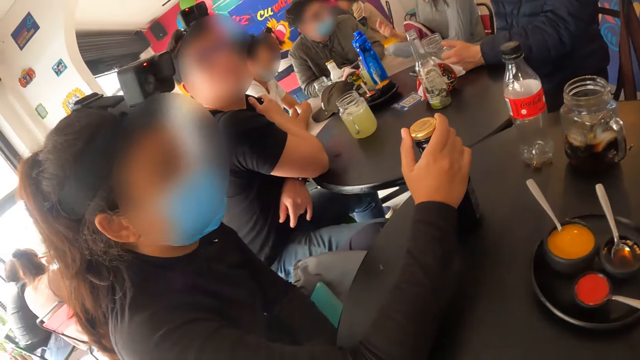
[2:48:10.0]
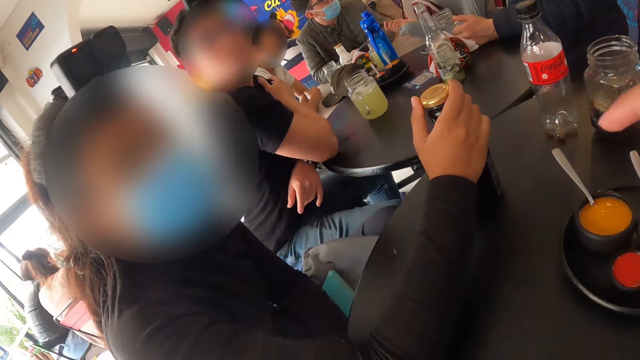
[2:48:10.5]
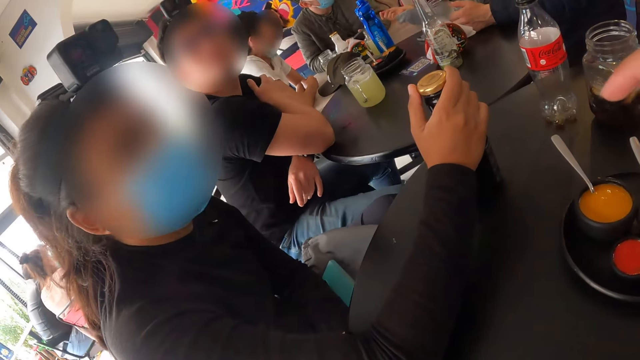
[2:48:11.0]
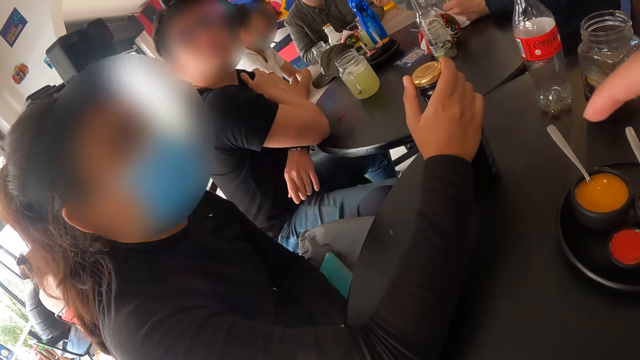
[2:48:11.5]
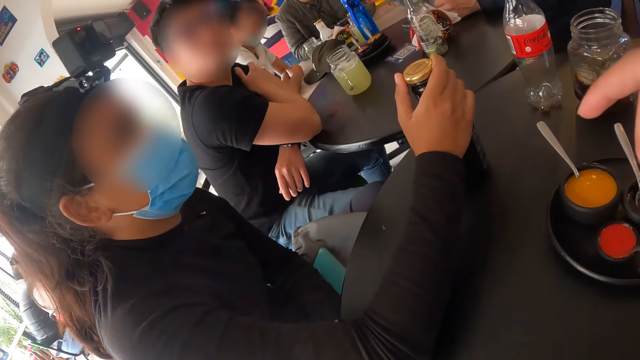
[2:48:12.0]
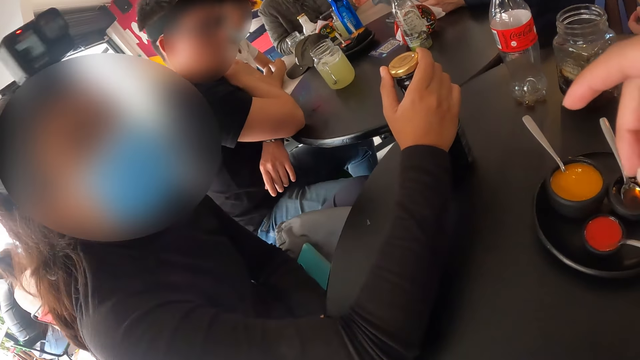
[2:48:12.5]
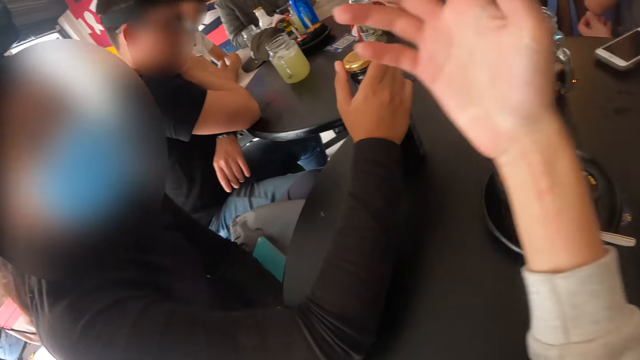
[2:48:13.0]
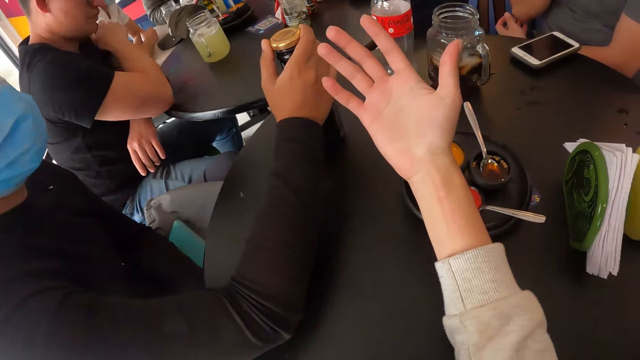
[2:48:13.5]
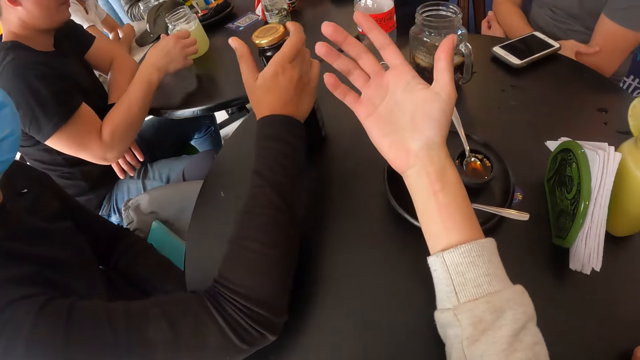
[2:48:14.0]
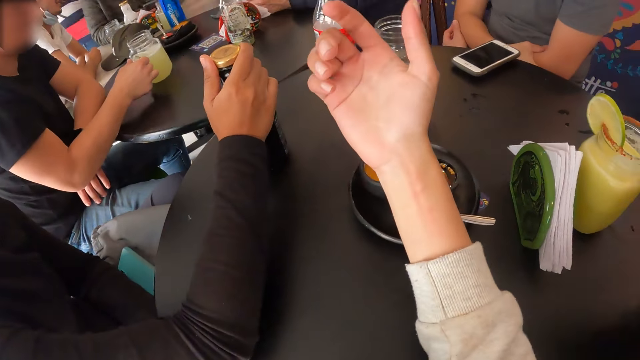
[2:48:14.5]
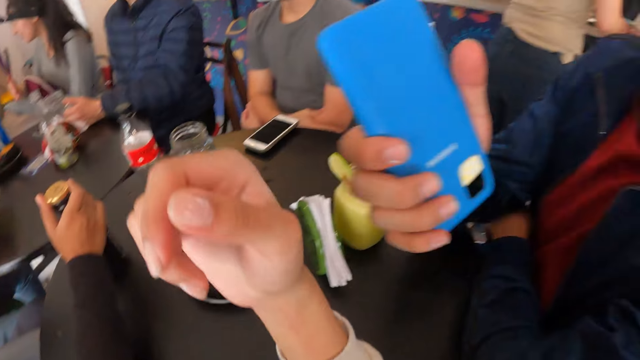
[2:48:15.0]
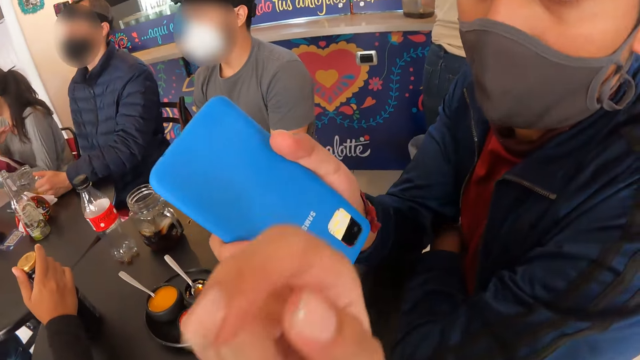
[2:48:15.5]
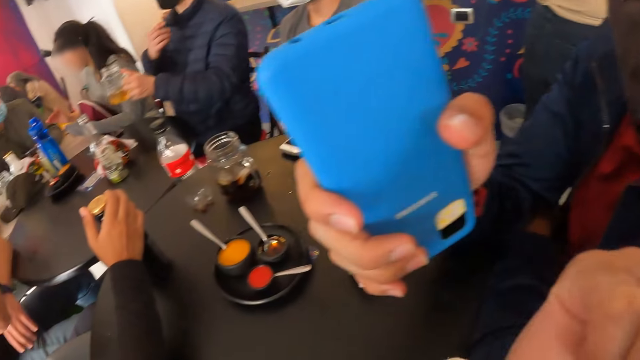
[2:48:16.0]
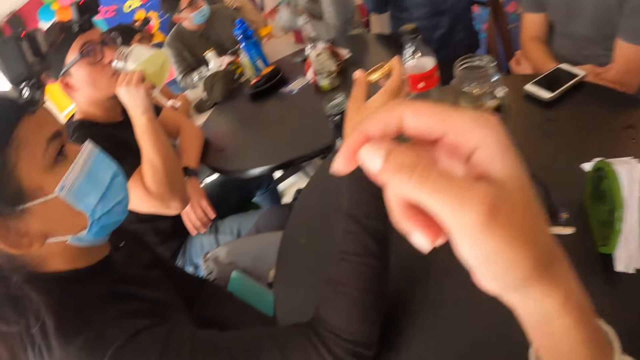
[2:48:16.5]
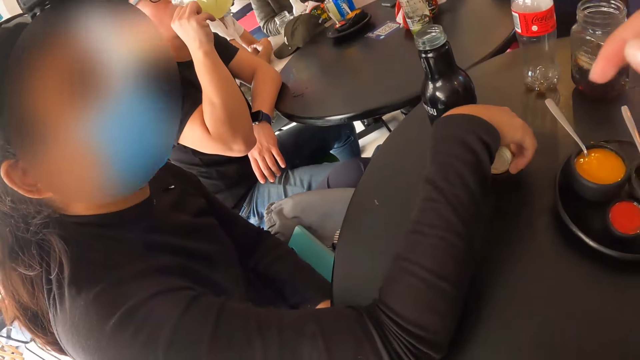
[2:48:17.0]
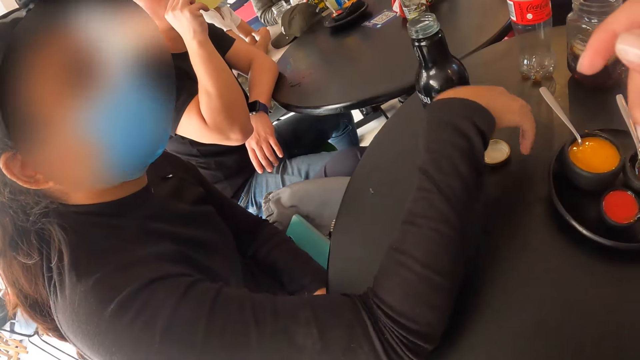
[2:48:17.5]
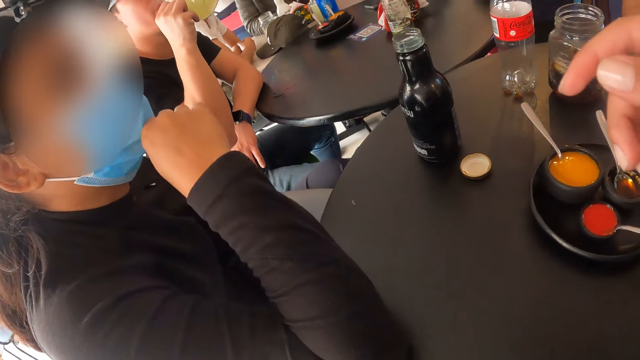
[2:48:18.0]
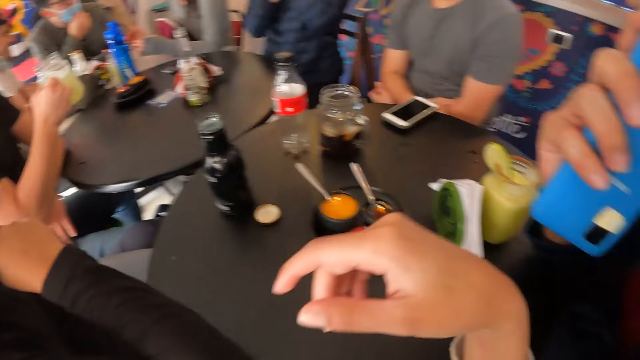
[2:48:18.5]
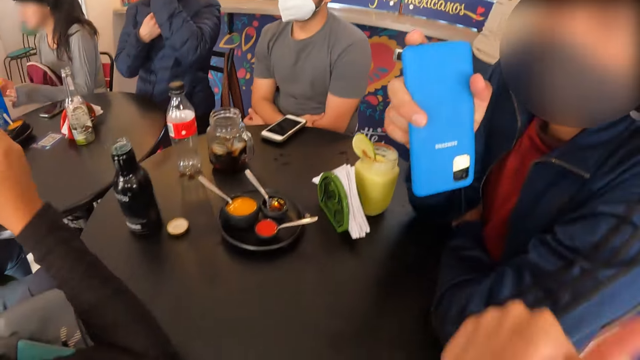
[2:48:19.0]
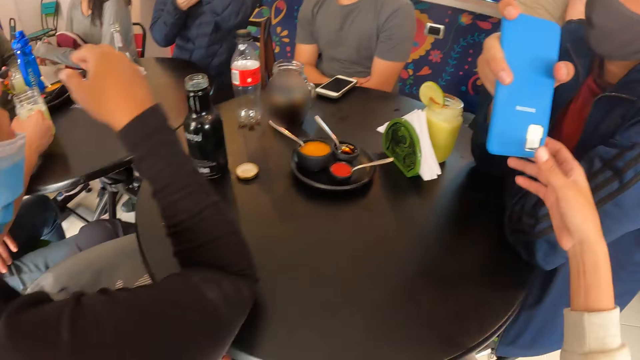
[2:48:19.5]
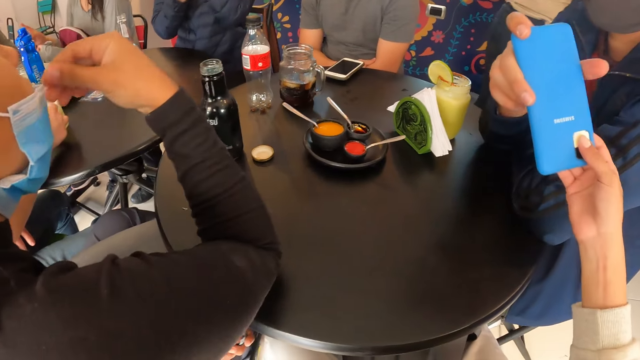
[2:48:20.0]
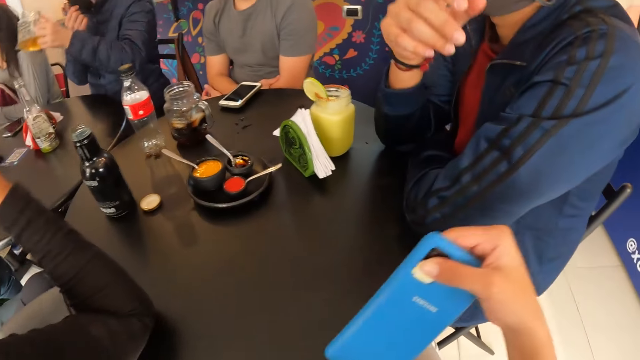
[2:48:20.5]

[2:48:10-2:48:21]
The camera wearer makes gestures with his right hand. He interacts with a woman. He makes gestures with his right hand again. He looks at his hand. A man picks up a cup of juice on the table with his right hand. The camera wearer interacts with another man. The first man drinks from the cup in his right hand. The woman drops a screw cap in her right hand on the table. The camera wearer interacts with the woman. The woman pulls down a face mask on her face with her right hand. The camera wearer receives the phone from the other man with his right hand.

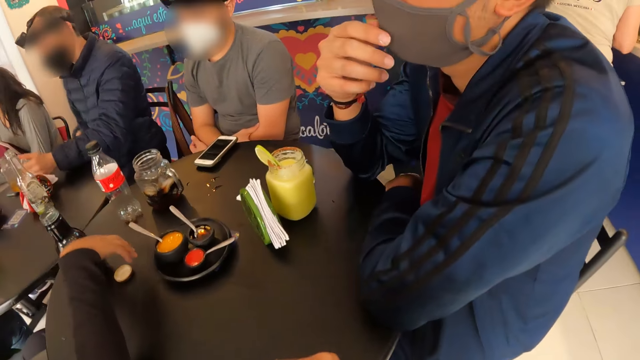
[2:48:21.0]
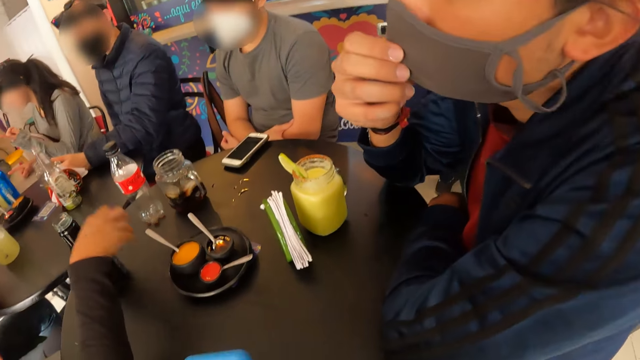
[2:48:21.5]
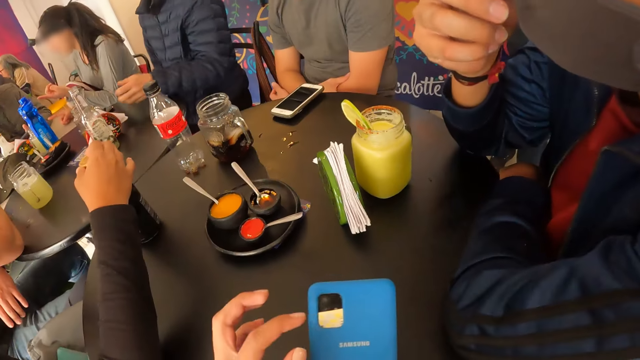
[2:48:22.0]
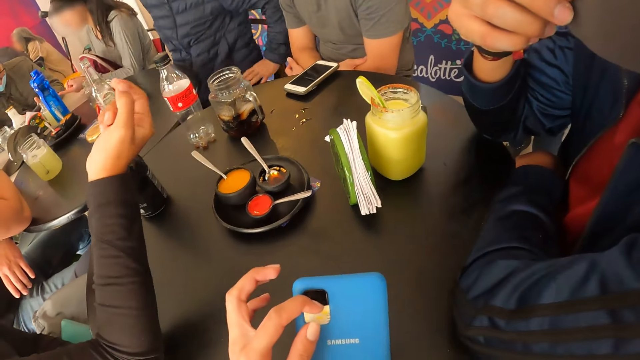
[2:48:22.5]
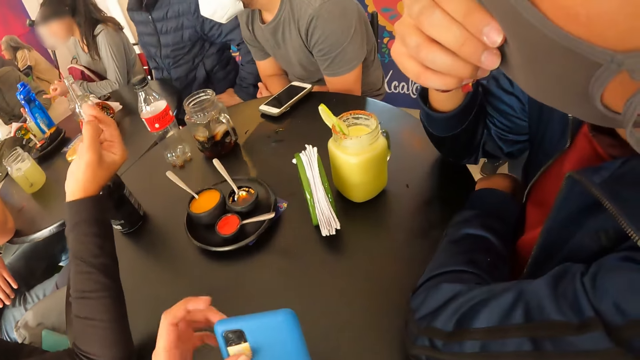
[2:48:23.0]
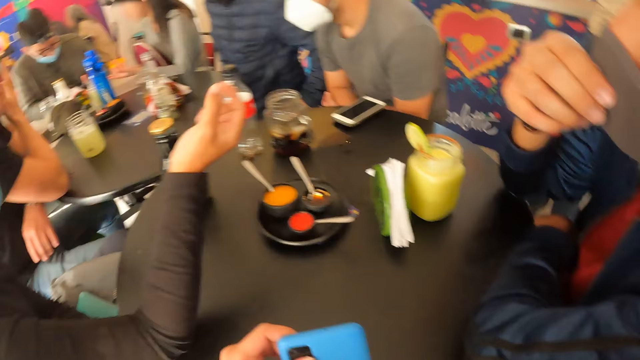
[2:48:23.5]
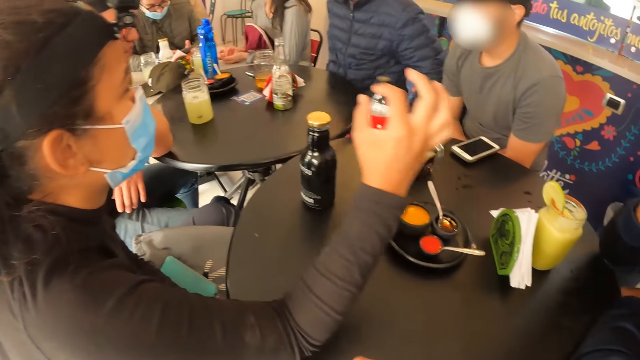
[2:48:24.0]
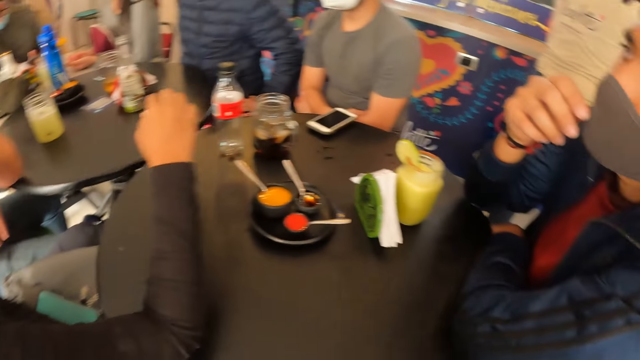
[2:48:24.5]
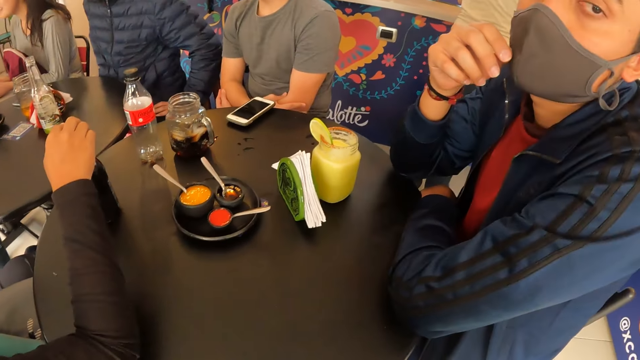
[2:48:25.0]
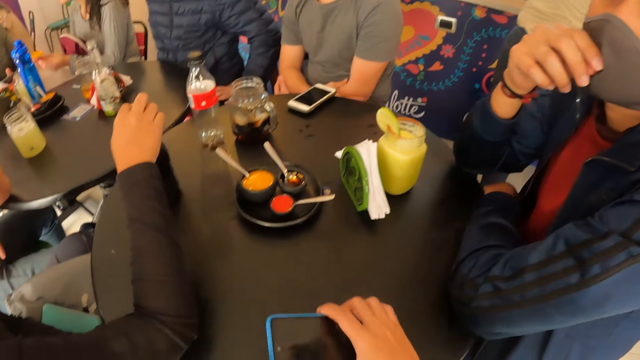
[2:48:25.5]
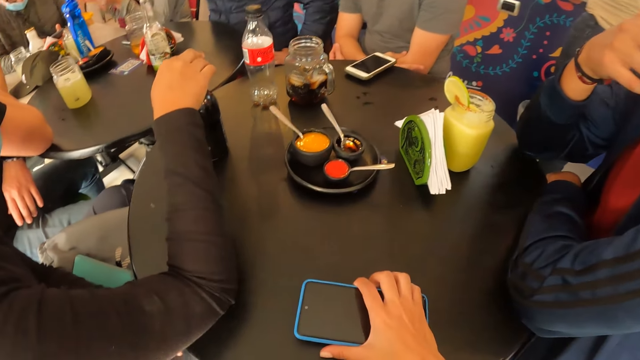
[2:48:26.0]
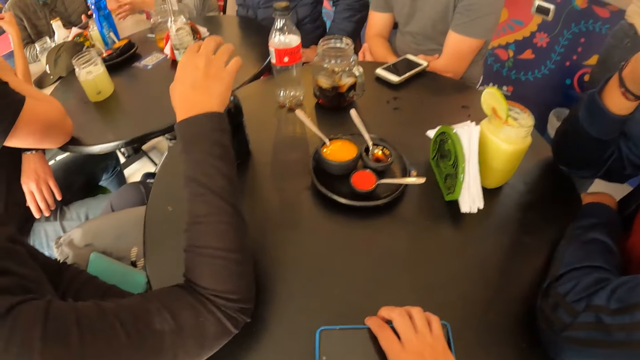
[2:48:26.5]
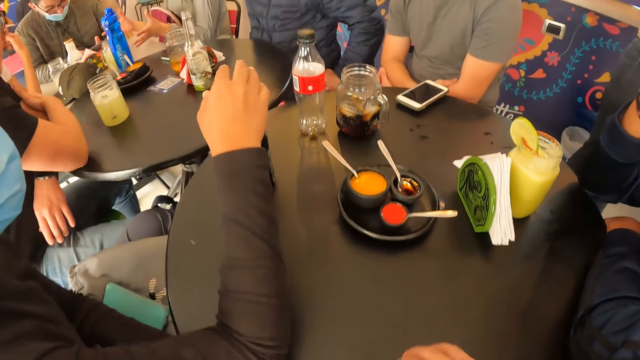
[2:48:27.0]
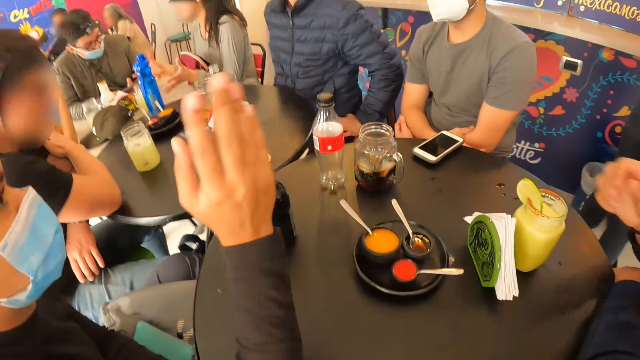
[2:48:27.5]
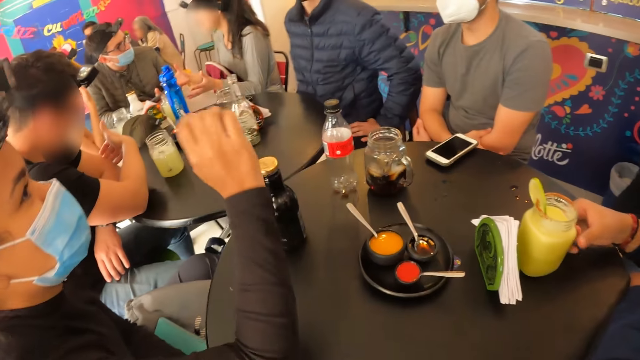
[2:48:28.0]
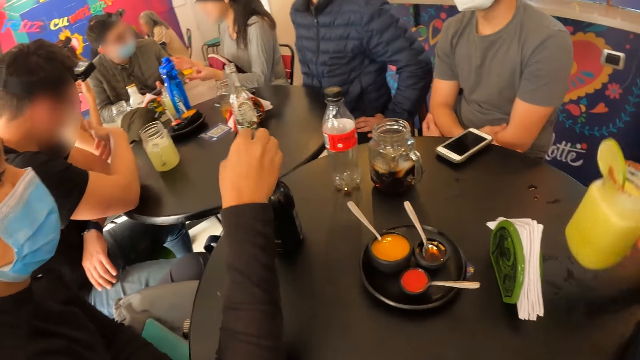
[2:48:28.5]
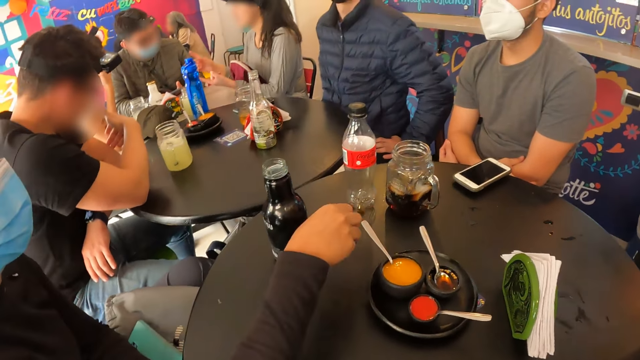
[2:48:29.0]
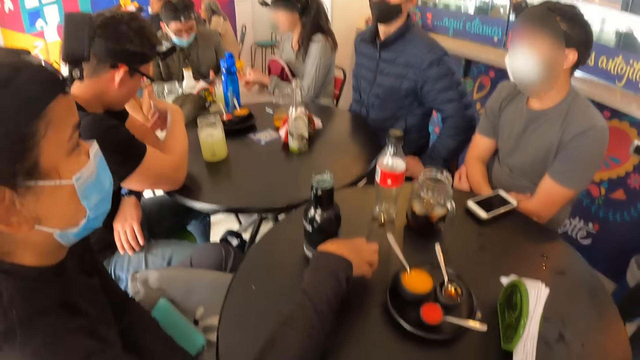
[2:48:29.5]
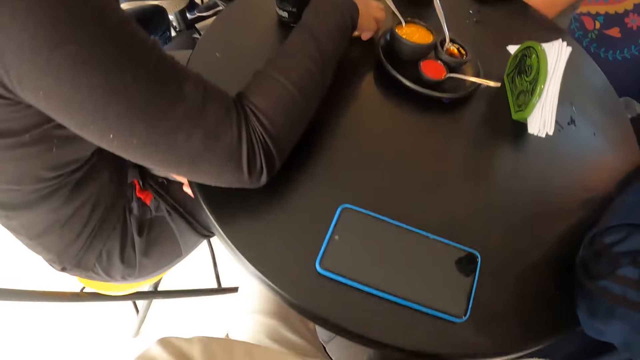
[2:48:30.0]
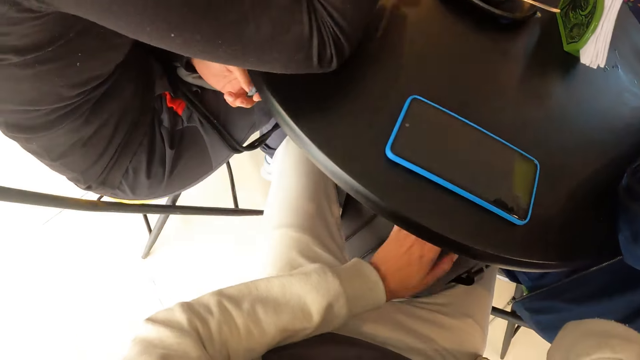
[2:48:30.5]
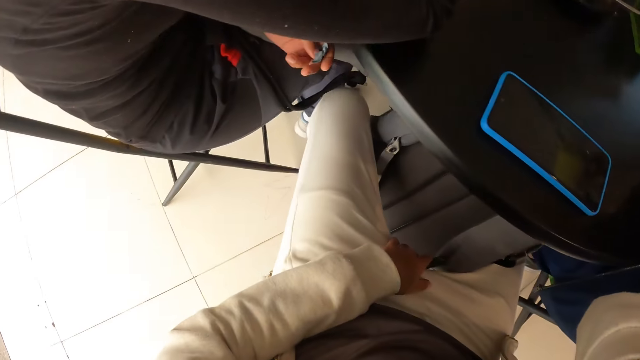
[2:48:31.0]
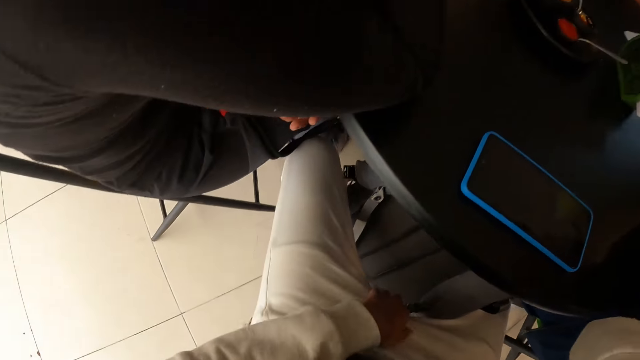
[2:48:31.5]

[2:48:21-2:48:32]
The camera wearer holds the phone with both hands. A man touches a face mask on his face with his right hand. A woman picks up the screw cap on the table with her right hand. She places the screw cap on a bottle with her right hand. The camera wearer touches the phone with both hands. He touches a paper on the phone's camera. The woman makes gestures with her right hand. The camera wearer drops the phone in his right hand on the table. Another woman interacts with another man and a third man at the table. The first woman makes gestures with her right hand. The first man picks up a cup of juice on the table with his right hand. The first woman picks up the screw cap on the bottle on the table with her right hand. She drops the screw cap on the table with her right hand. The camera wearer looks at the backpack.
